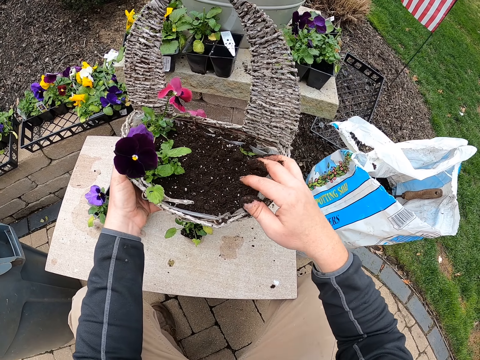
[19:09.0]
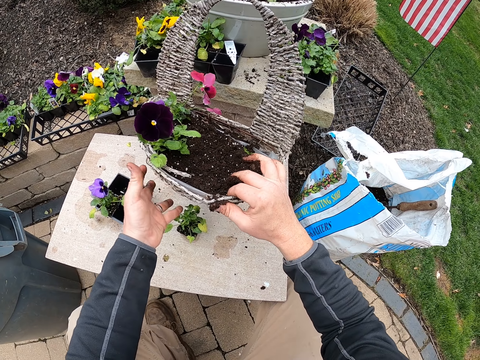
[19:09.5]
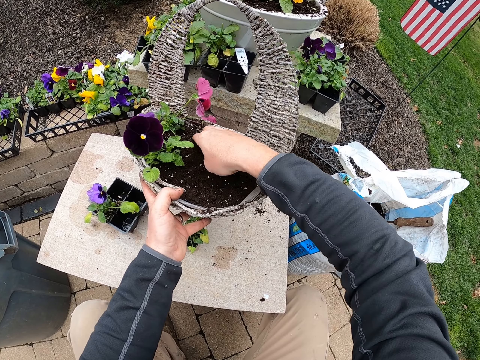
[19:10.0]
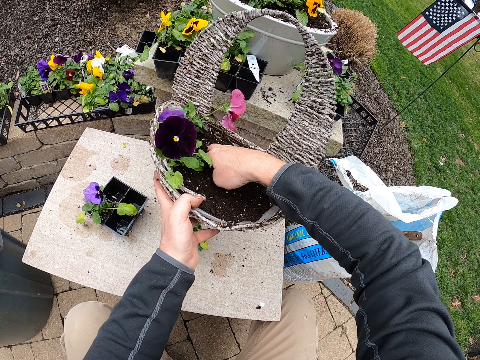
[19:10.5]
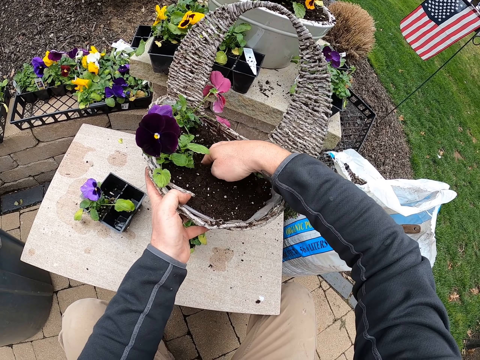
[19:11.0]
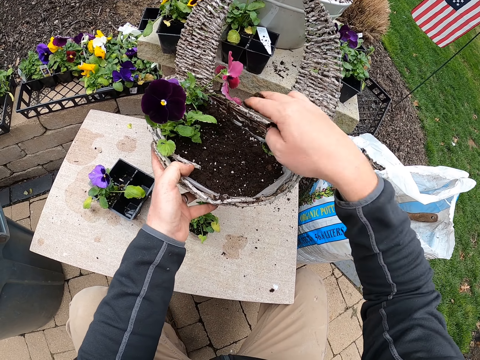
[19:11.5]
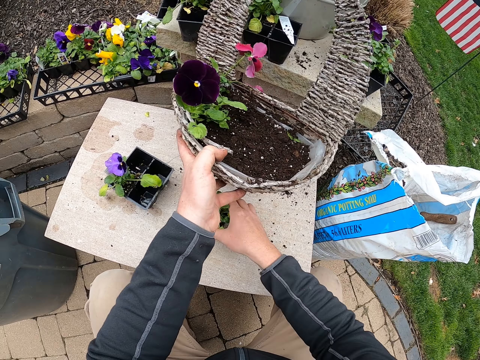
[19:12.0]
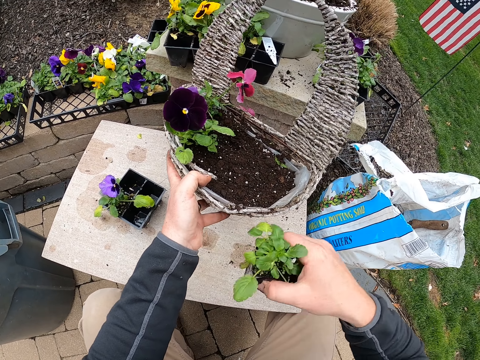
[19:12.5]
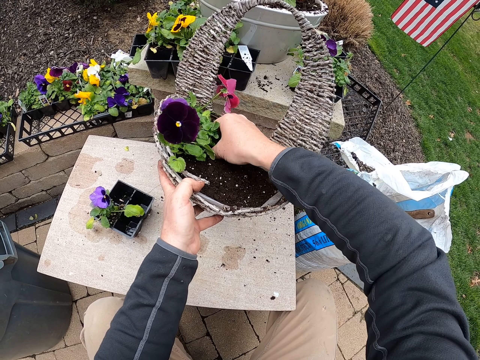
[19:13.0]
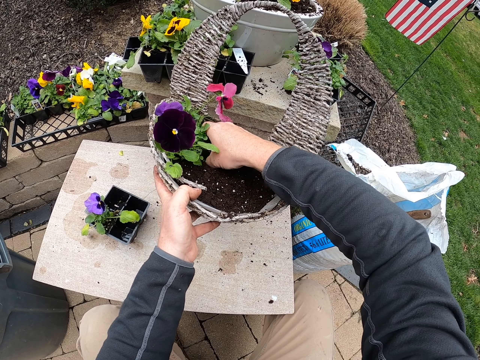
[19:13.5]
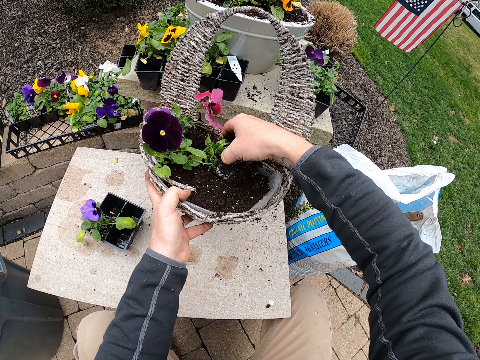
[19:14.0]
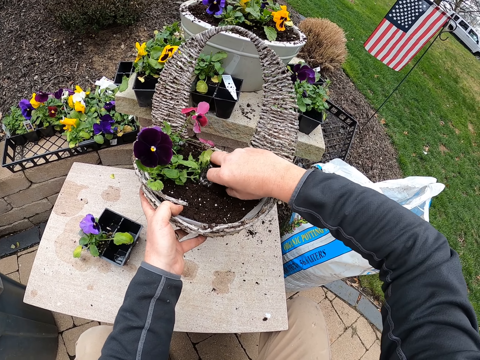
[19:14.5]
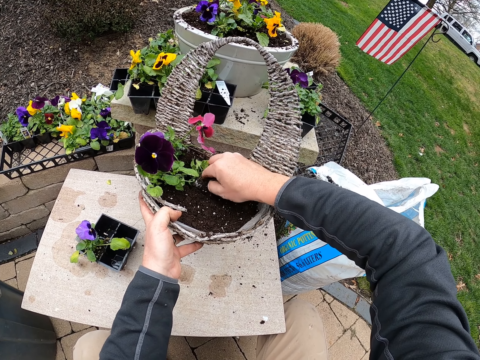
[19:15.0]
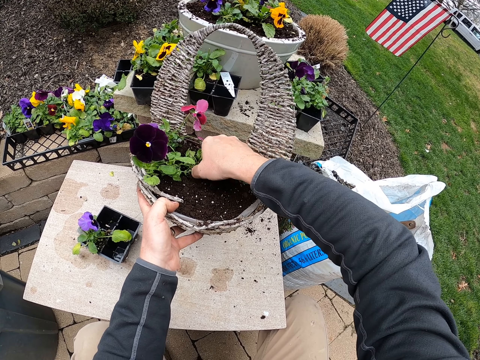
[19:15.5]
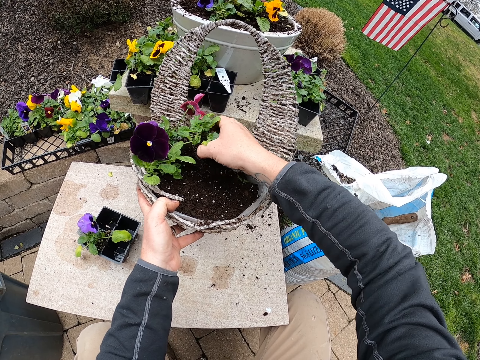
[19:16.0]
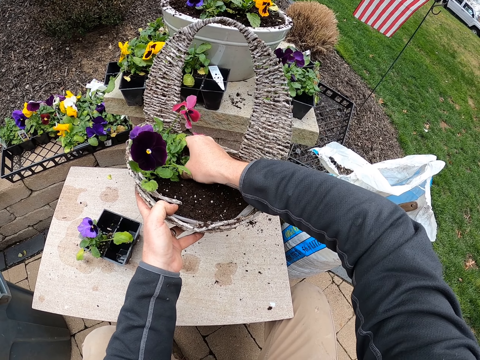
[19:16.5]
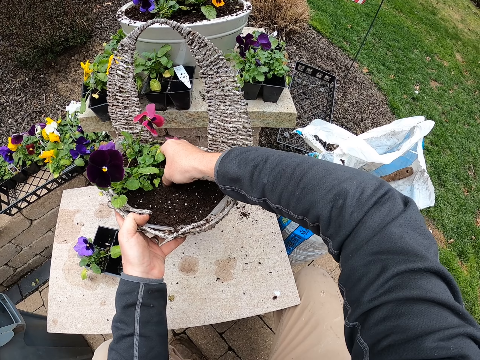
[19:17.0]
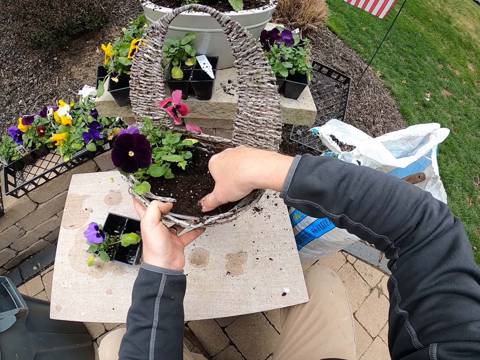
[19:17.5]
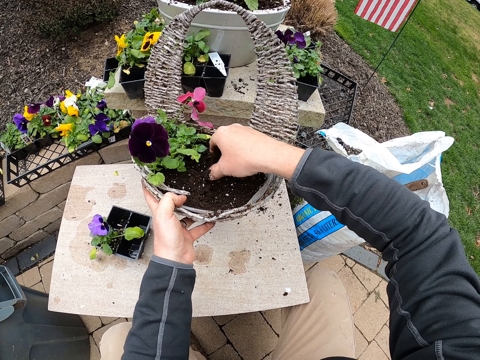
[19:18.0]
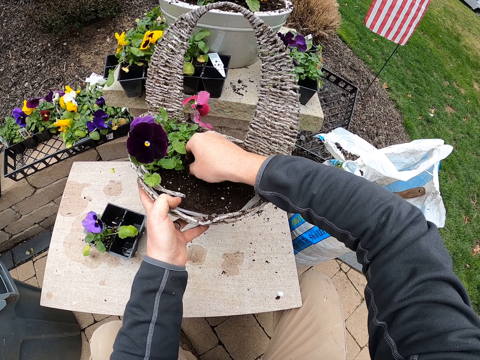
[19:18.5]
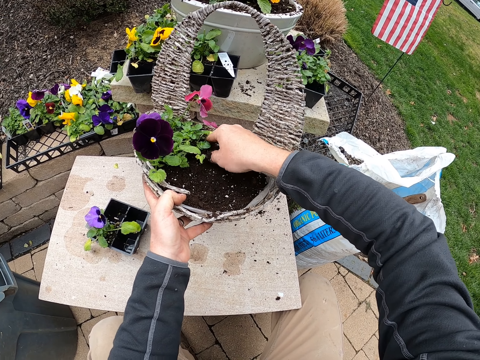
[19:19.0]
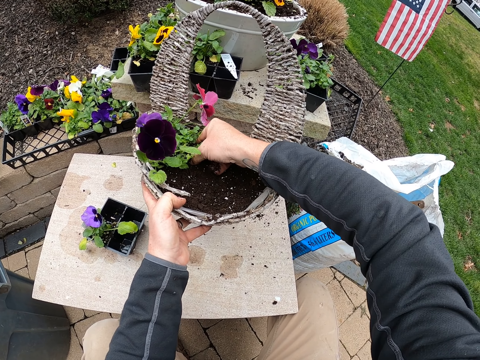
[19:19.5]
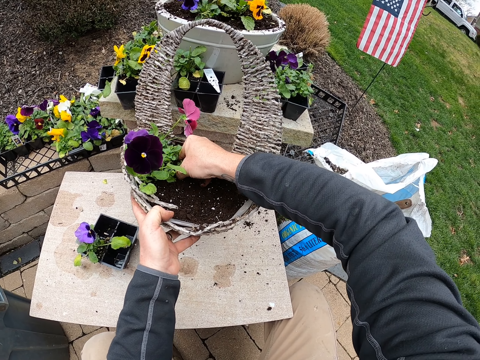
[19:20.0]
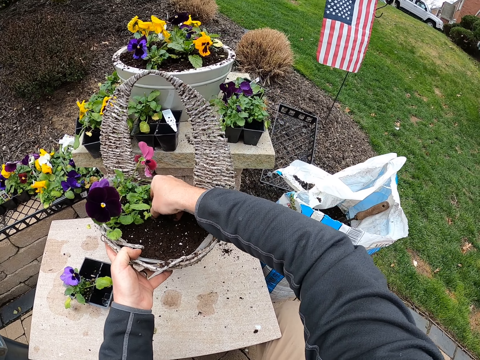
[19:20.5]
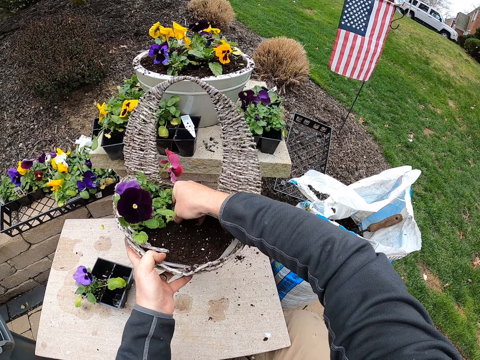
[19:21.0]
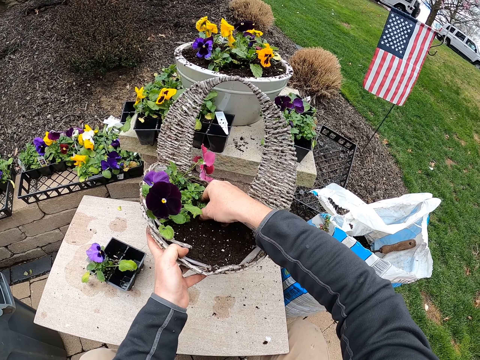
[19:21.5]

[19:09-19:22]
The camera wearer holds the basket. They make a shallow hole. They pick a flower. They put the flower on the soil. They lay the flower on the soil. They push the flower. They pick the flower. They plant the flower. They cover the flower with soil. They press the flower in the soil.

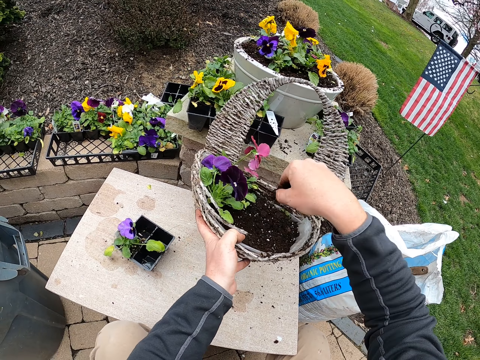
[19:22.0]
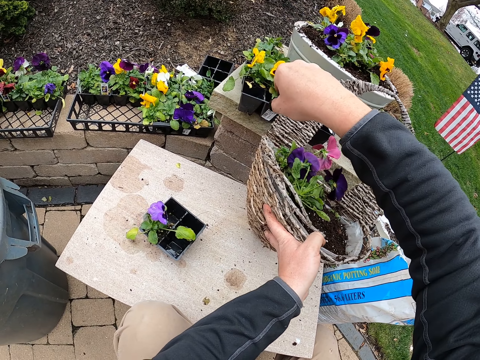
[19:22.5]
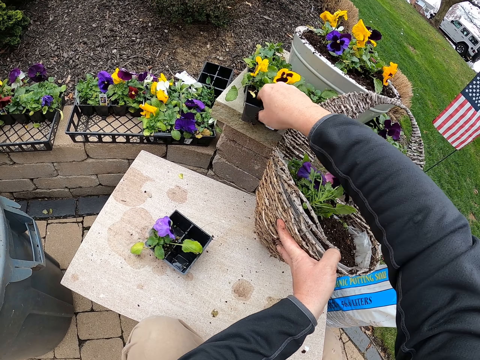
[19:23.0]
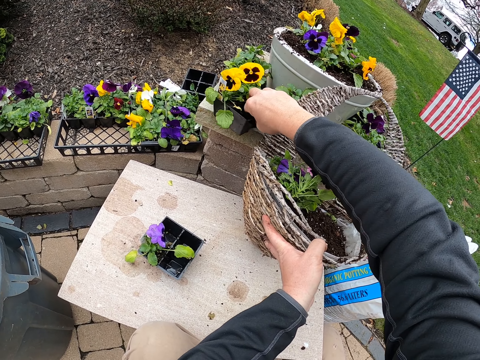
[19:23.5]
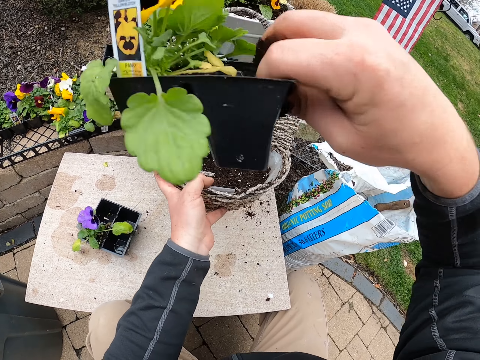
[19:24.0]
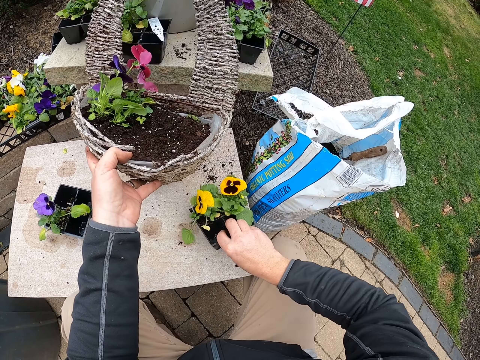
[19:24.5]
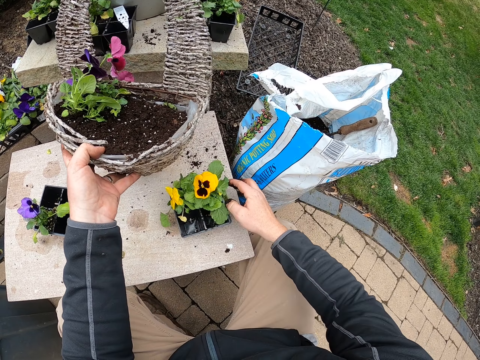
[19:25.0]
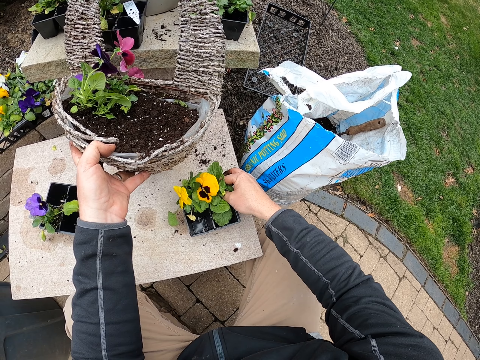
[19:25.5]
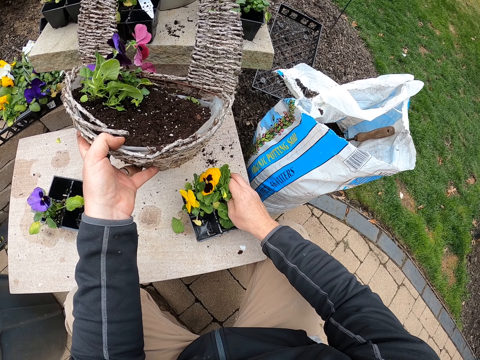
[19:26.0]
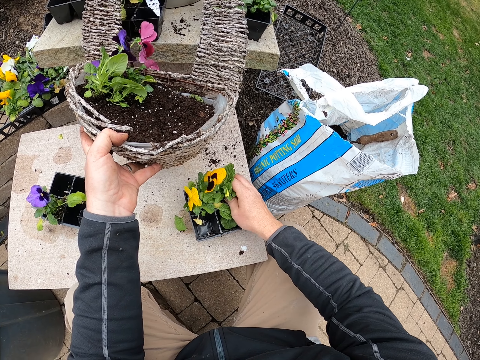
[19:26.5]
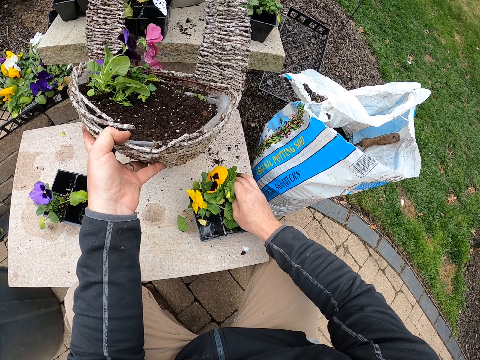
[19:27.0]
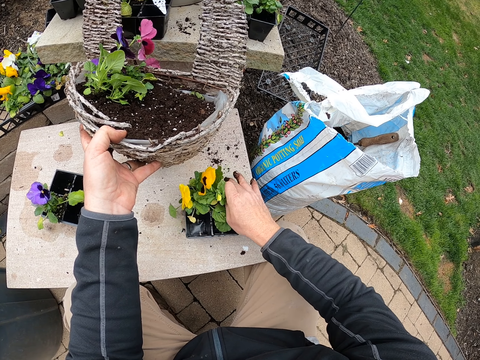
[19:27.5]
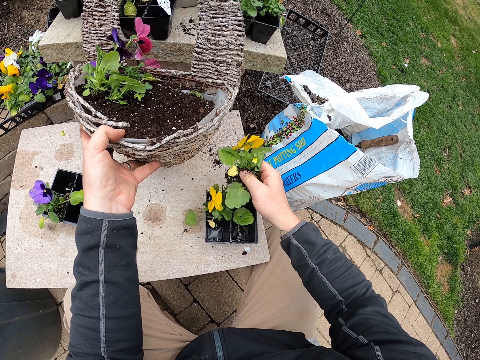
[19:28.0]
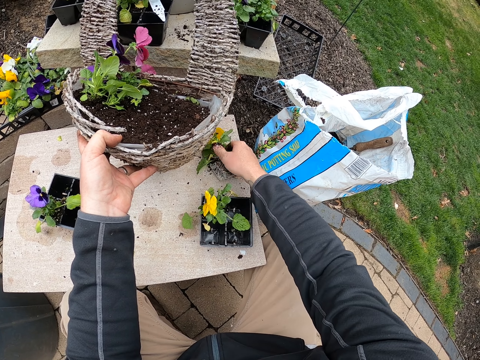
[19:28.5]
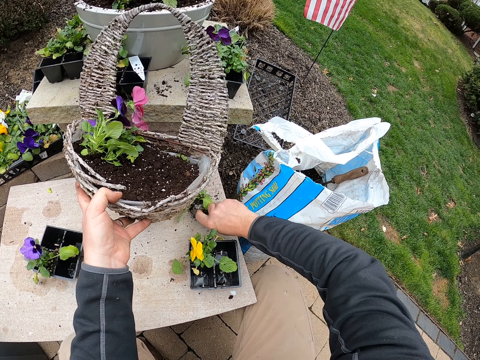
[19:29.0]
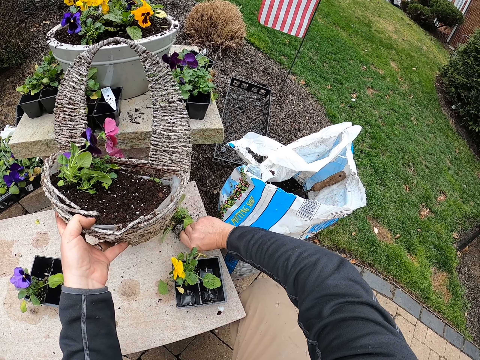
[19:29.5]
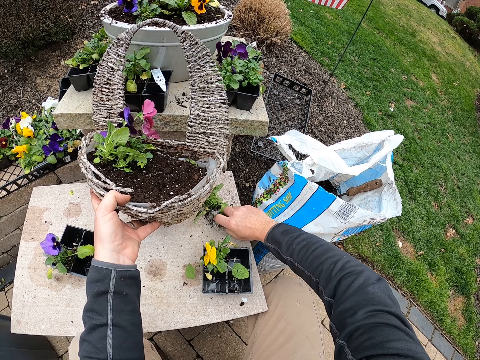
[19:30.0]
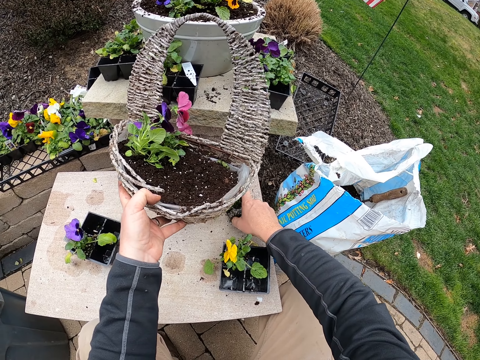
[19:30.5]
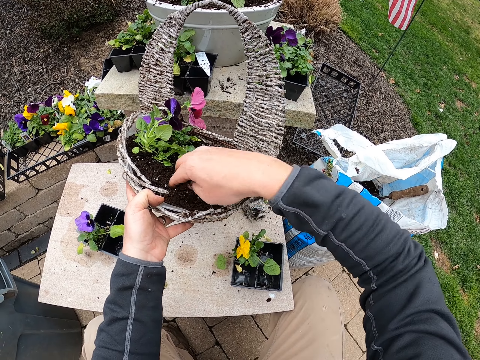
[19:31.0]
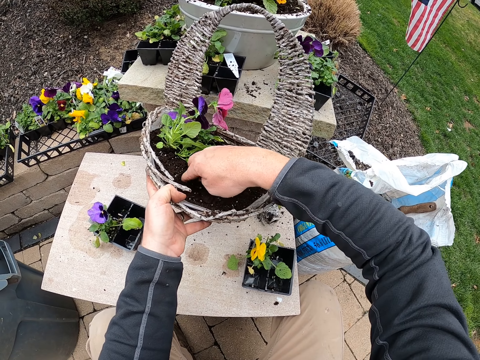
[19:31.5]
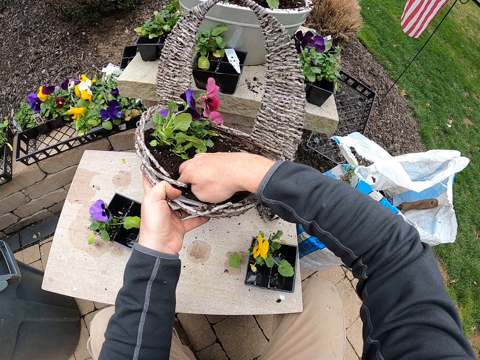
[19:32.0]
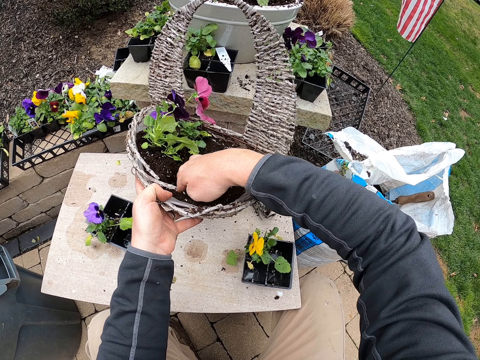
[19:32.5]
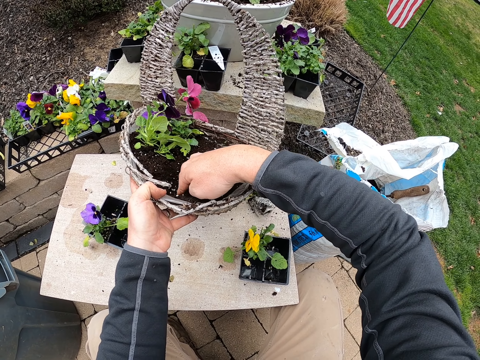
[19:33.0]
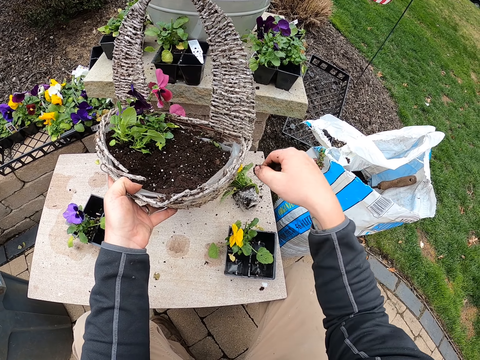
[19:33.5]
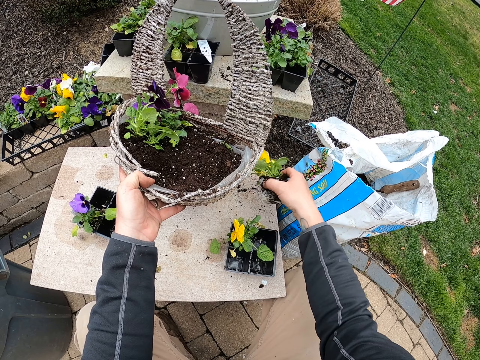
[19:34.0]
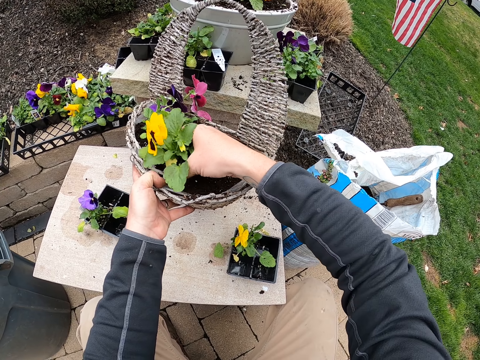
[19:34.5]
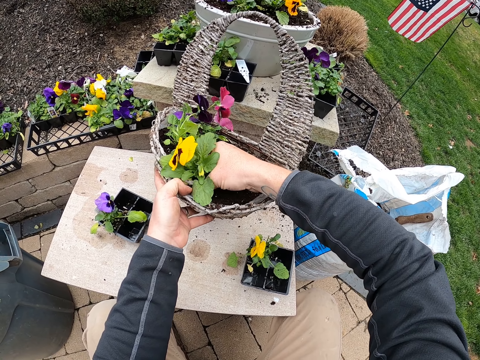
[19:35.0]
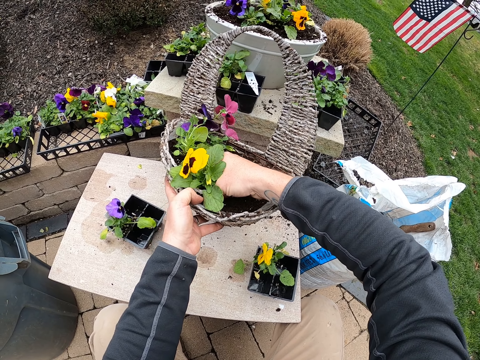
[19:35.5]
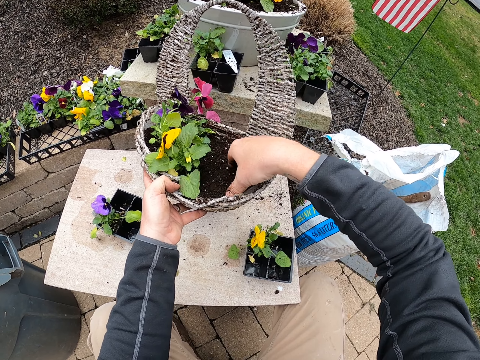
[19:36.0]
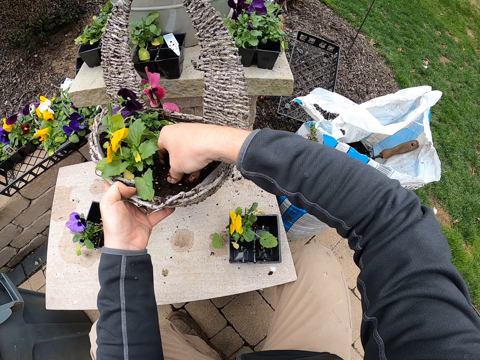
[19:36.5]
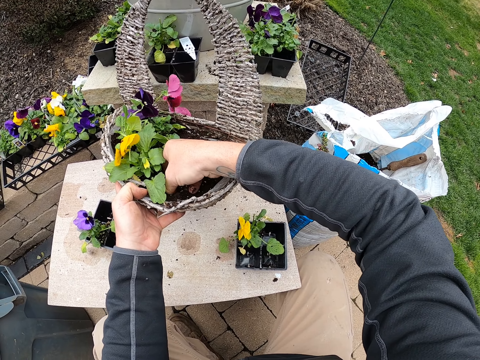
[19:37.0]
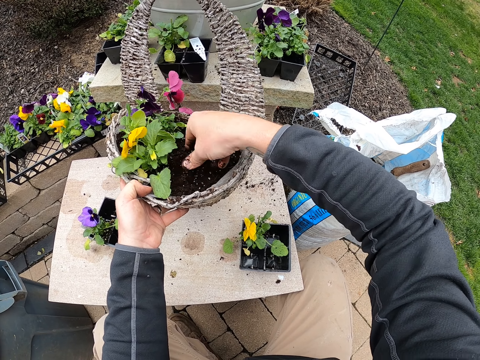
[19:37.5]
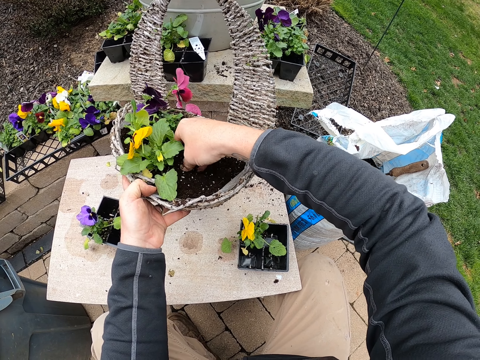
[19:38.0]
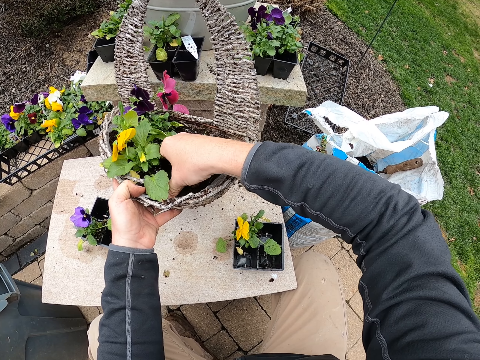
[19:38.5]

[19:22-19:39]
The camera wearer picks up a seed tray or plant container. They put the seed tray down. They remove a flower from the seed tray. They drop the flower down, touch the flower. They hold the container. They make a shallow hole on the soil. They pick the flower. They take the container. They plant the flower into the bucket. They cover the flower with soil.
